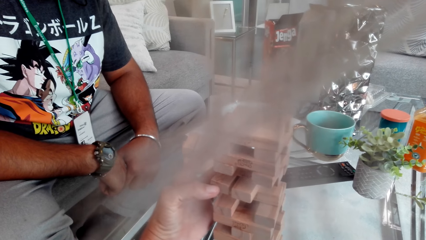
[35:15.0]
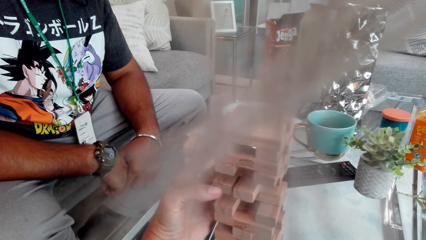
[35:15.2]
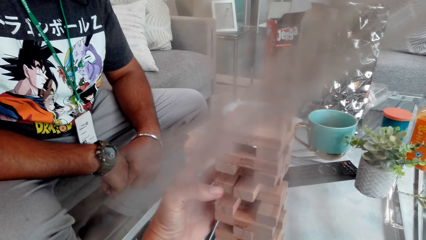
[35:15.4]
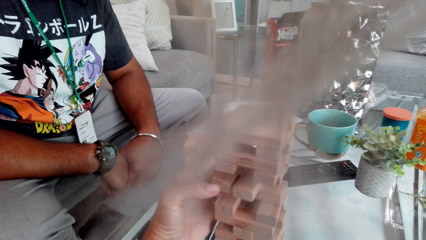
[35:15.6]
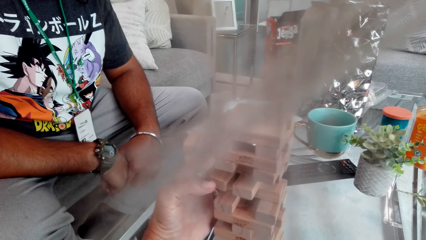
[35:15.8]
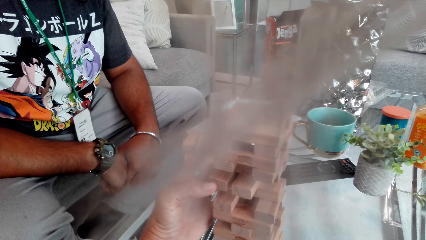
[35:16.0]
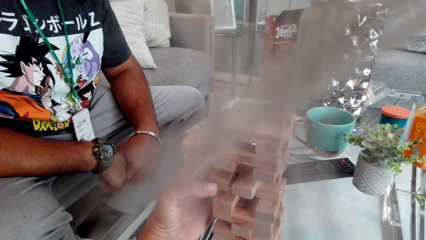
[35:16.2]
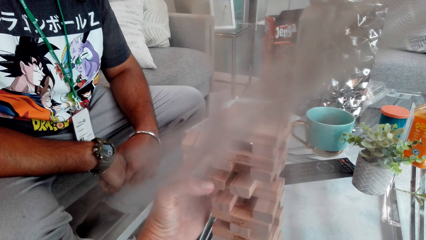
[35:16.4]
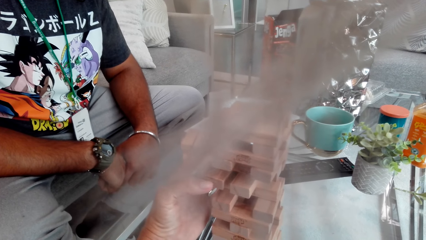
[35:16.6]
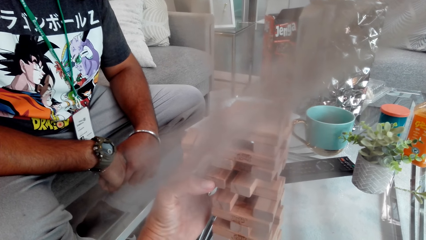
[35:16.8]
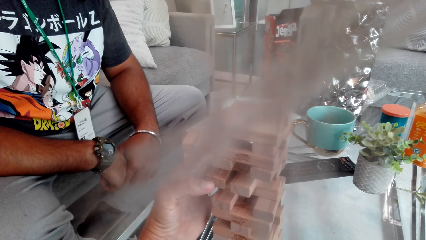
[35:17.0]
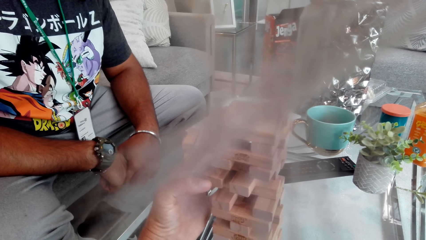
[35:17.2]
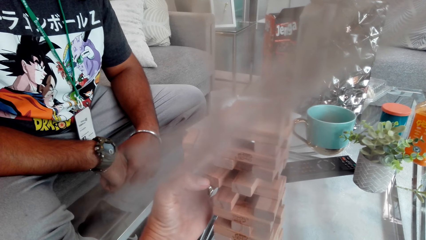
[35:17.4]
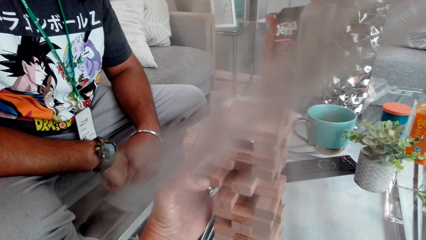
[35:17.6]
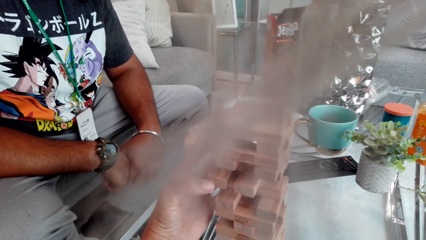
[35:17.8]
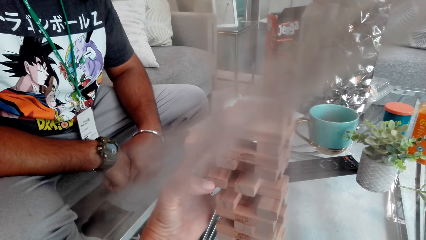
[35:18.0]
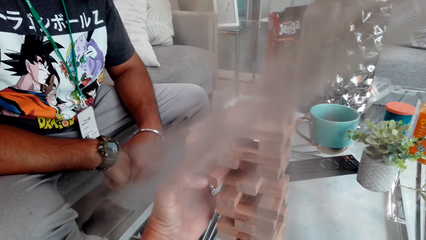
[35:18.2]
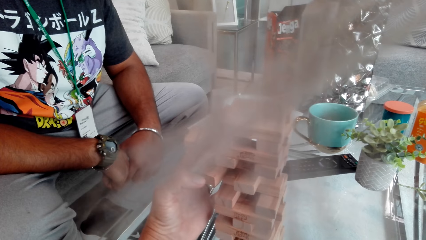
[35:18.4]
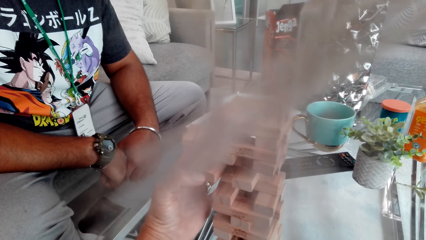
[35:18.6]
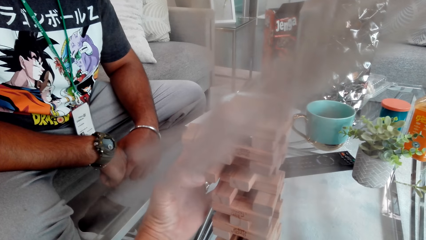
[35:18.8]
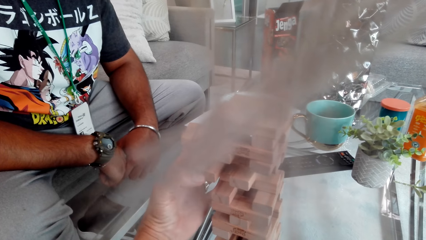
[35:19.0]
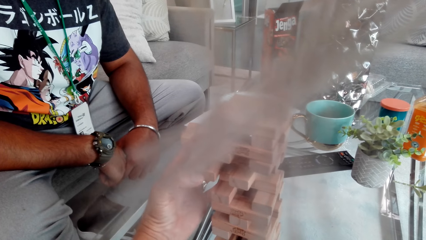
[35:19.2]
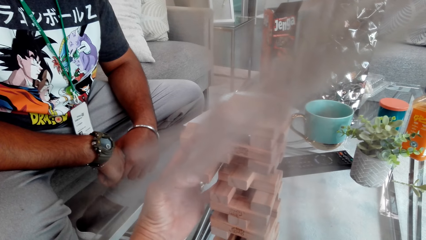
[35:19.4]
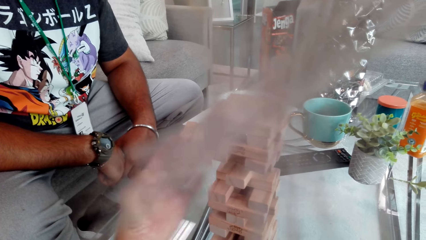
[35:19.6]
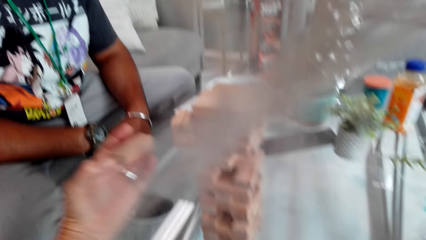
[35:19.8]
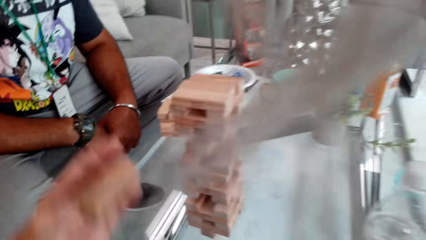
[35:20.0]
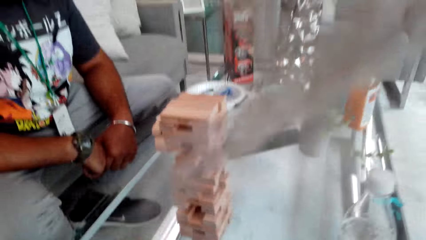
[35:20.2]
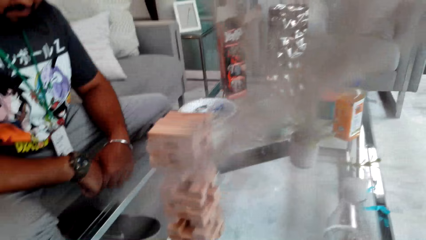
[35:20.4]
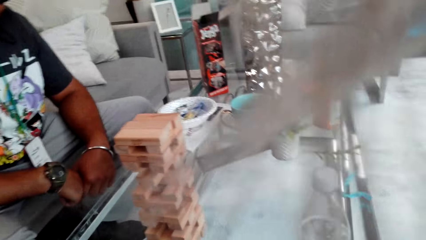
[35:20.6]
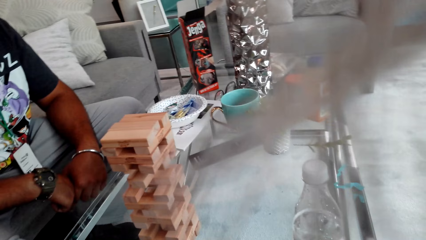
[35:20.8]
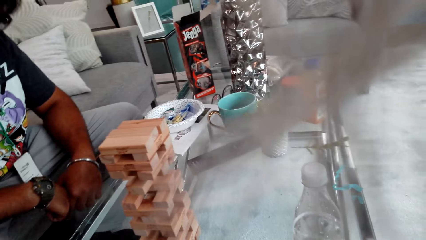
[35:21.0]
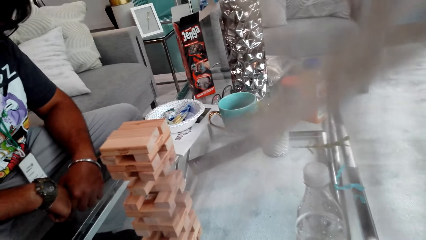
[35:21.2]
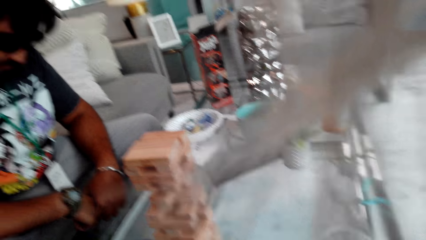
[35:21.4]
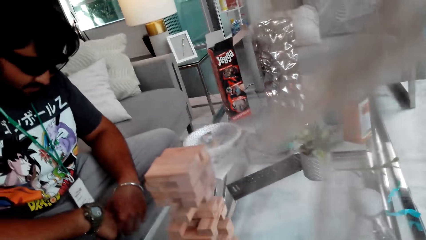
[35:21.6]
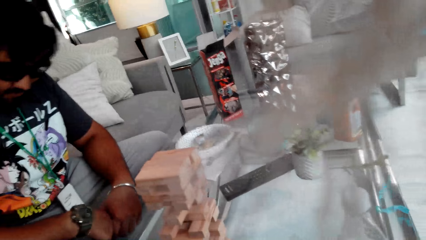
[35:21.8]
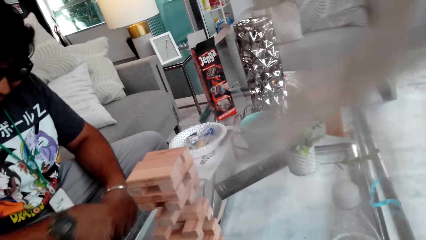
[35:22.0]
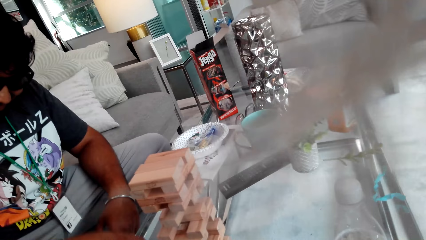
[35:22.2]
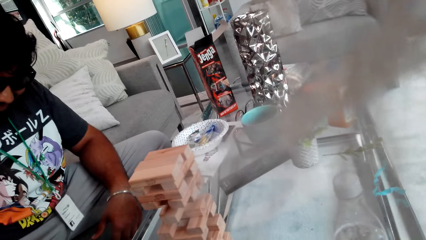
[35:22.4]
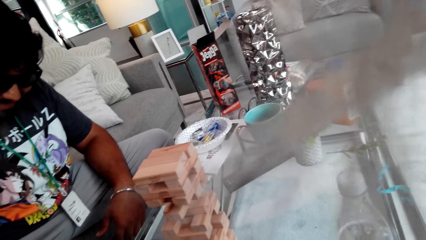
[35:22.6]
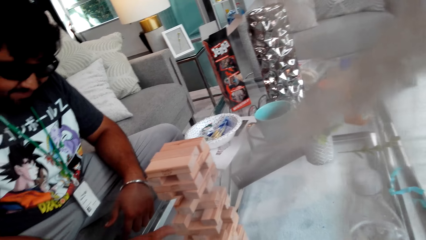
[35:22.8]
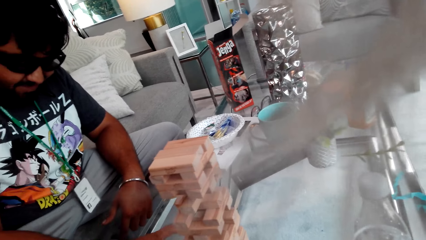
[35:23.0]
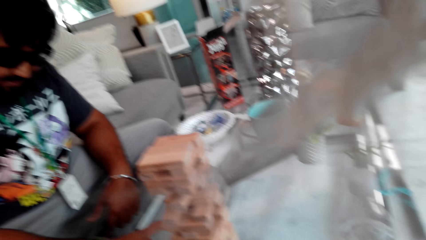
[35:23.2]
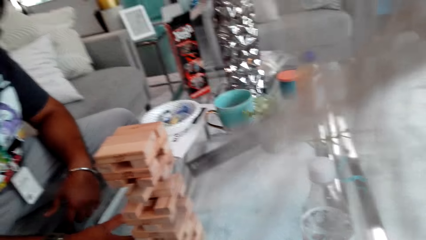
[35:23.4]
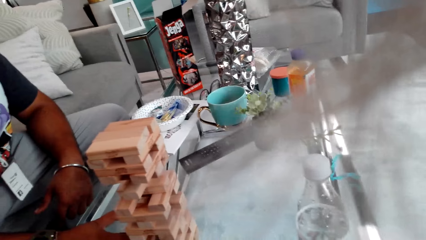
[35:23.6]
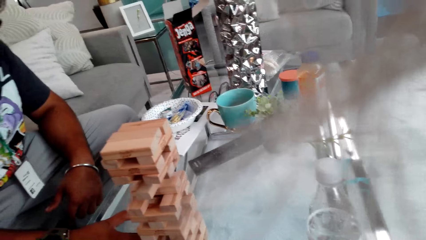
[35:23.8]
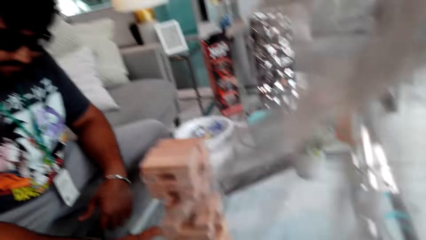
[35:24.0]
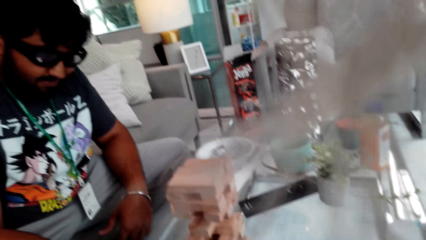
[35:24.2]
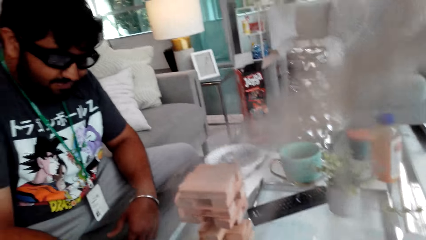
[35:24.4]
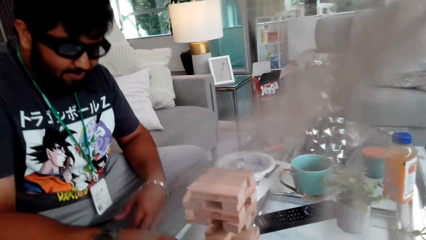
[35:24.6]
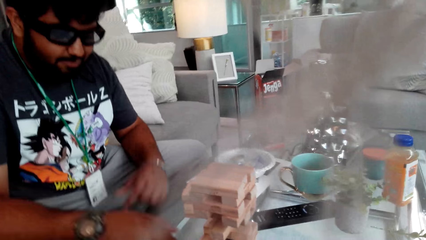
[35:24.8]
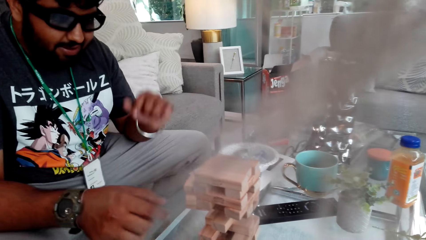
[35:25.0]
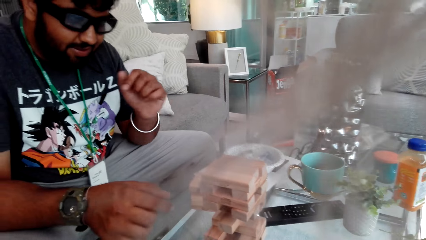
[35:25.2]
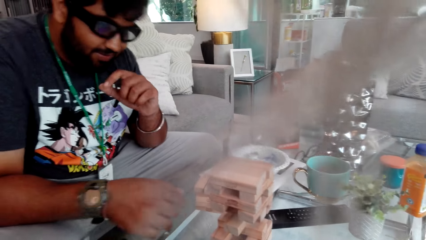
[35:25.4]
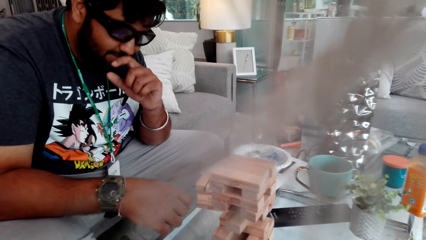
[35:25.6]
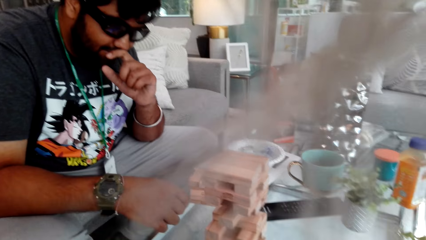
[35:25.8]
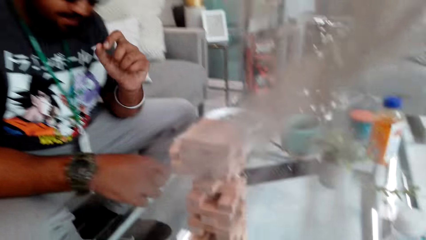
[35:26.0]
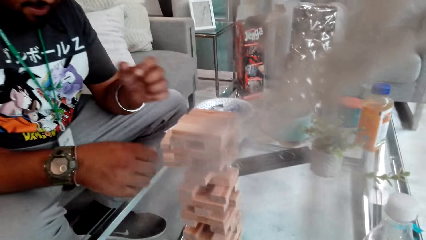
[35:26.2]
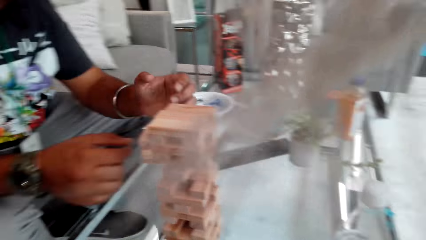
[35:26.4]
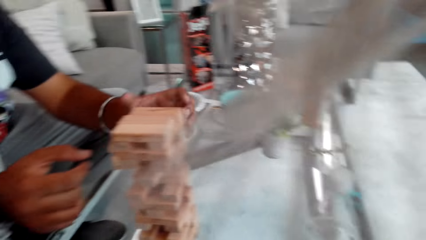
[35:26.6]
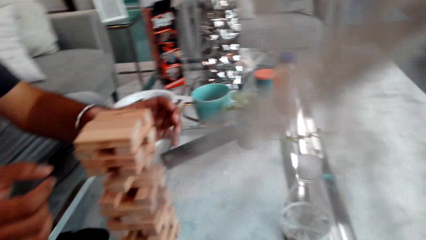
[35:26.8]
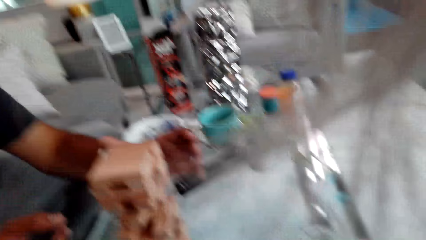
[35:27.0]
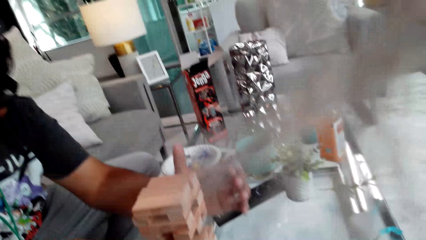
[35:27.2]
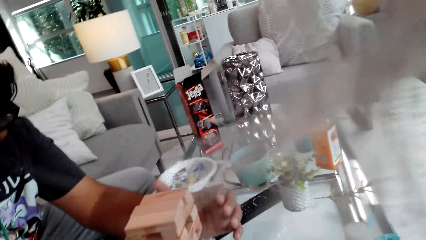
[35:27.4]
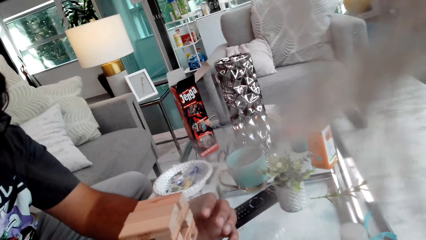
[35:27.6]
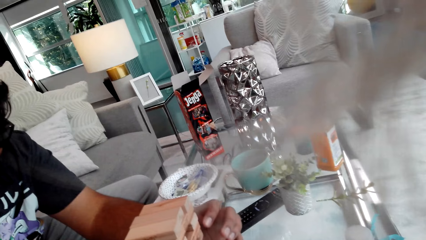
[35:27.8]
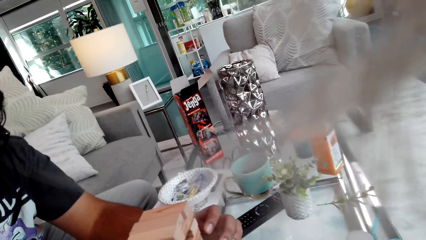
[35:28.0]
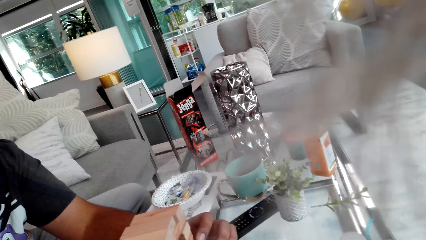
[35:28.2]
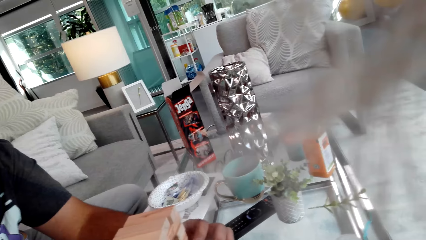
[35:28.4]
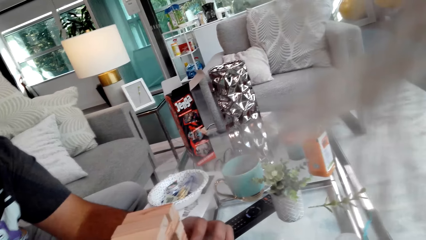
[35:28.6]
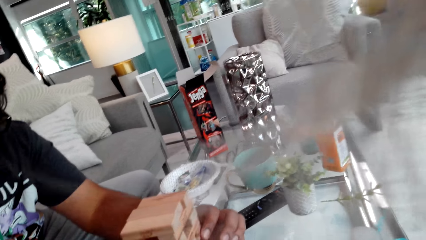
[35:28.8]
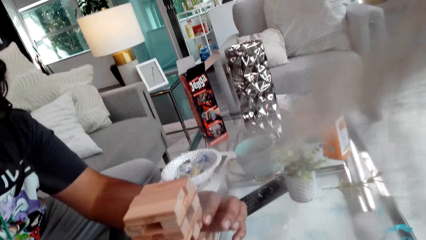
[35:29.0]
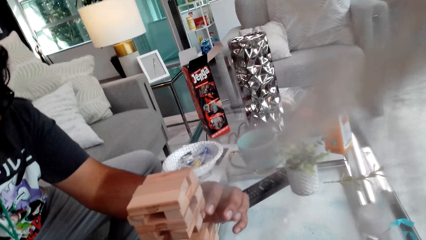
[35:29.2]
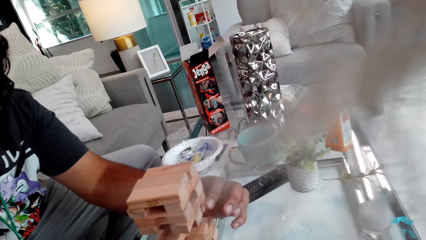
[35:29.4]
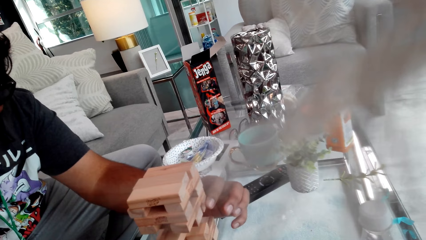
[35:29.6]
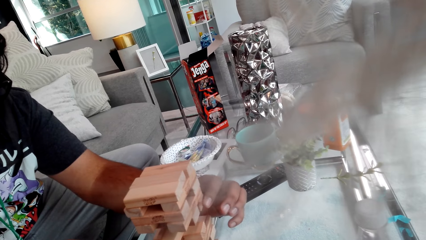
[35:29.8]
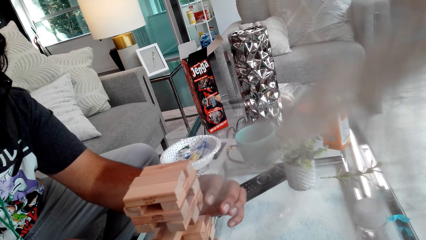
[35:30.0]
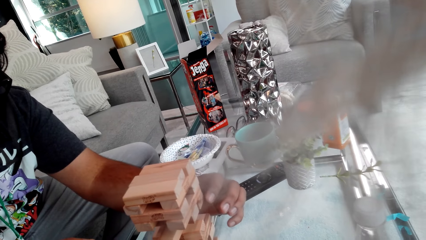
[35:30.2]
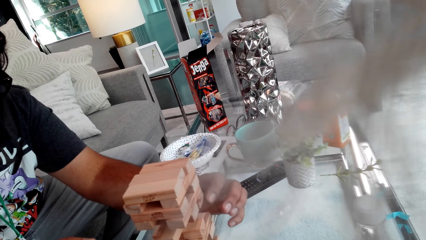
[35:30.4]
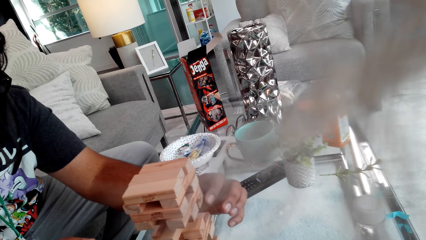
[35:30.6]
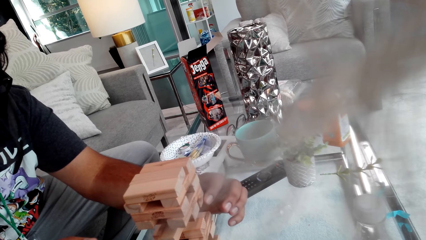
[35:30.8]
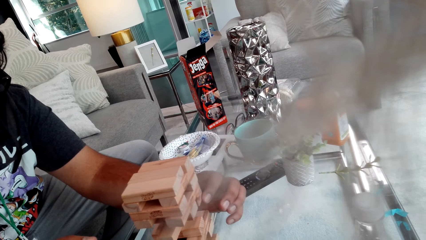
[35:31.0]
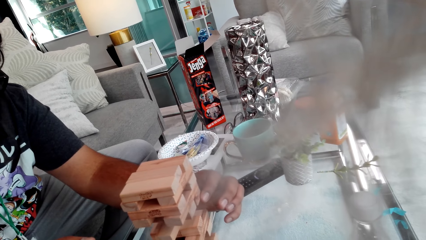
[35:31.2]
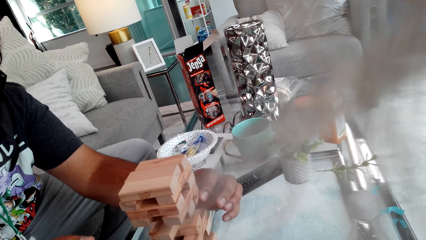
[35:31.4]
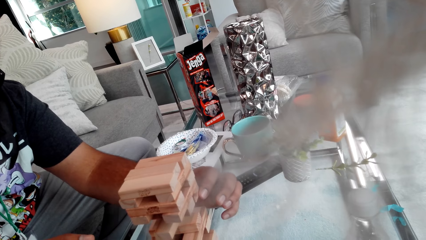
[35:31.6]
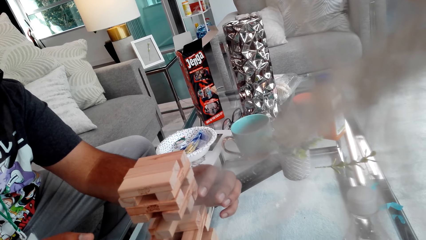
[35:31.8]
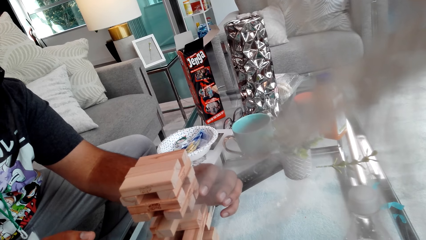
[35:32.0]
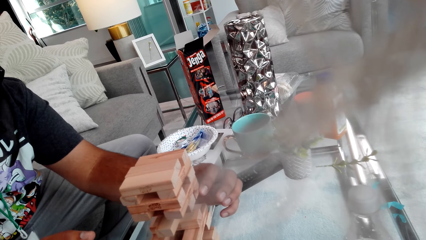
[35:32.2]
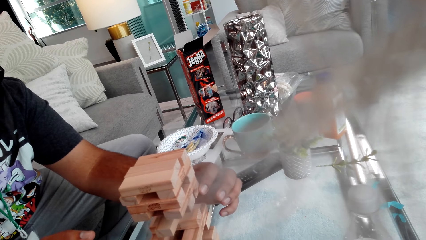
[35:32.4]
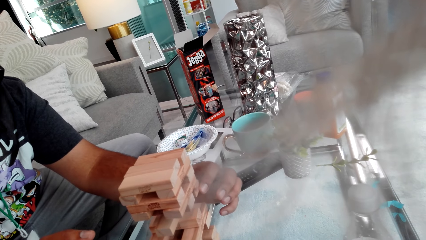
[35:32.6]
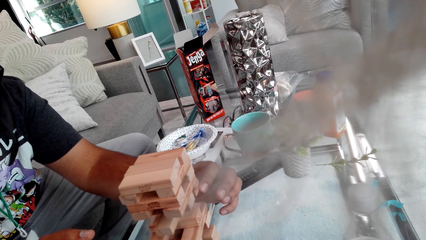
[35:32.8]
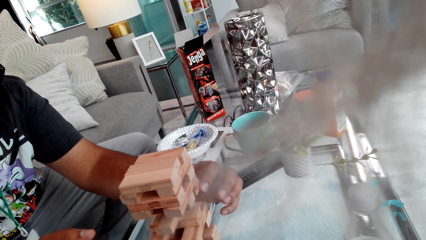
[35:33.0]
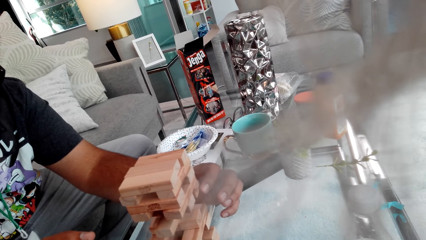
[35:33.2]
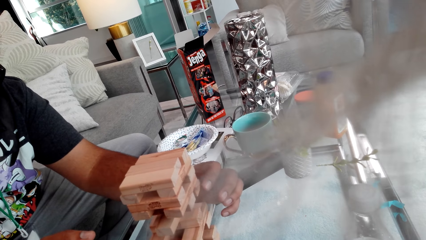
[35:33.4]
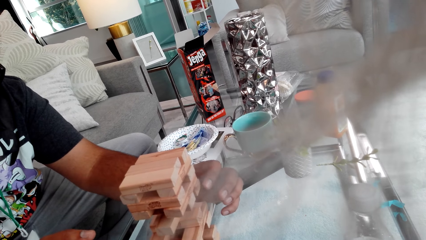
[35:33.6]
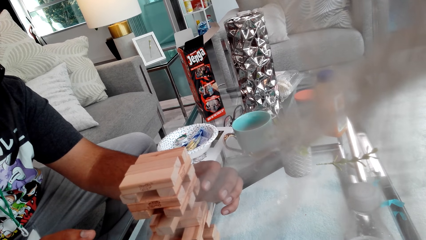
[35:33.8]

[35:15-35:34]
The camera wearer takes the jenga block. They look around. A person looks around and raises the hand. The person wipes the nose with the finger and plays a jenga game. The person pulls the wood.
